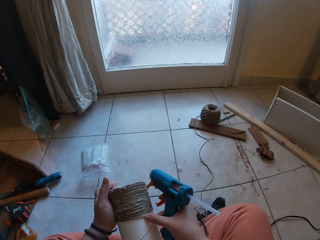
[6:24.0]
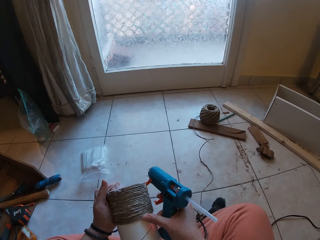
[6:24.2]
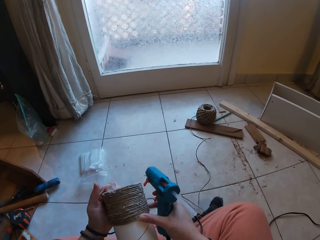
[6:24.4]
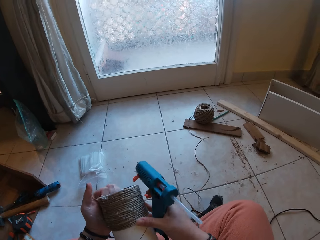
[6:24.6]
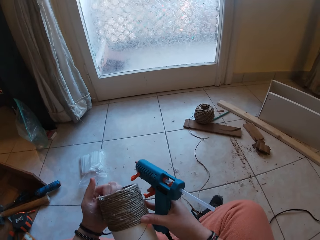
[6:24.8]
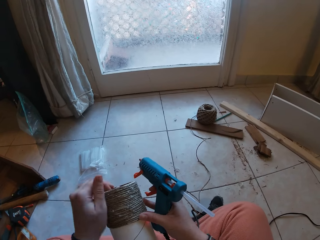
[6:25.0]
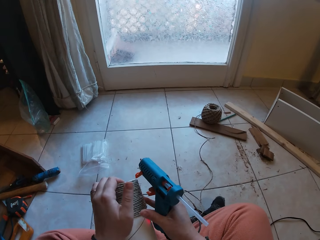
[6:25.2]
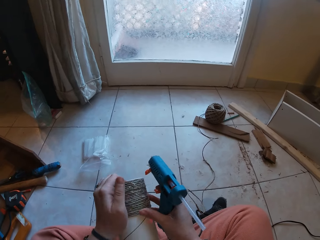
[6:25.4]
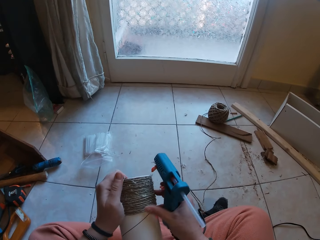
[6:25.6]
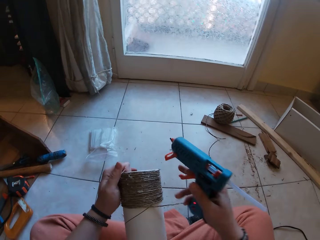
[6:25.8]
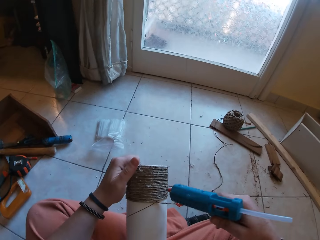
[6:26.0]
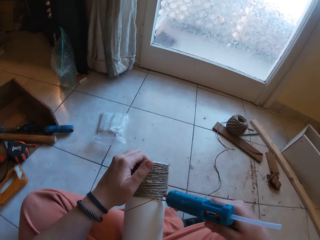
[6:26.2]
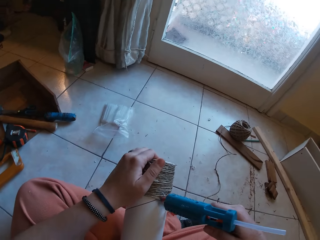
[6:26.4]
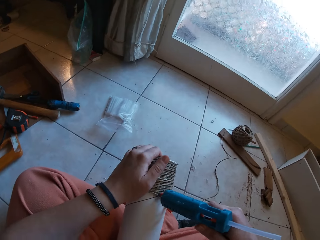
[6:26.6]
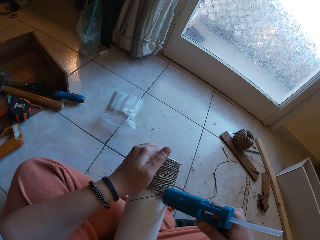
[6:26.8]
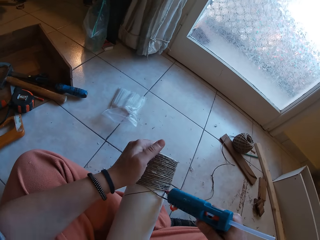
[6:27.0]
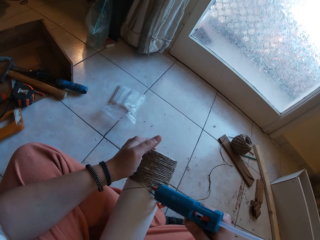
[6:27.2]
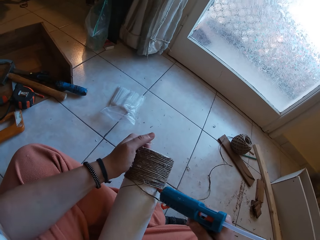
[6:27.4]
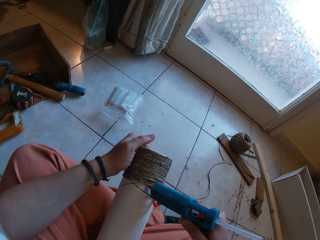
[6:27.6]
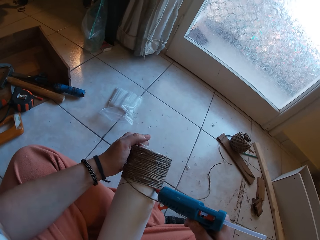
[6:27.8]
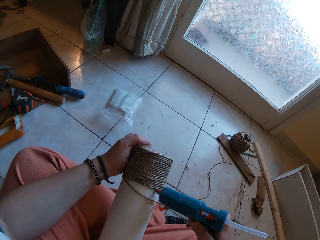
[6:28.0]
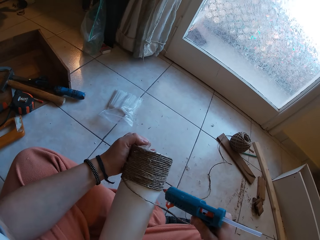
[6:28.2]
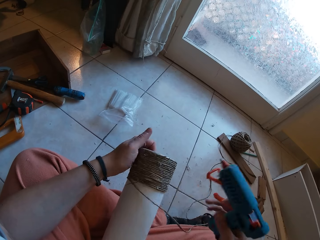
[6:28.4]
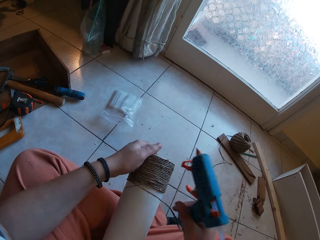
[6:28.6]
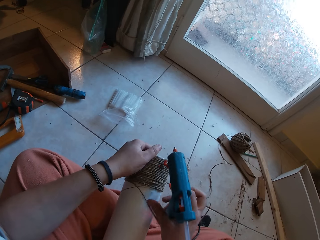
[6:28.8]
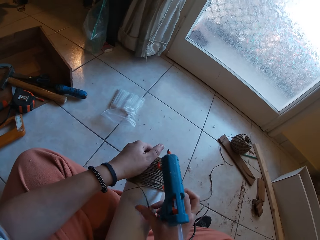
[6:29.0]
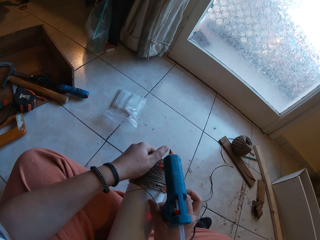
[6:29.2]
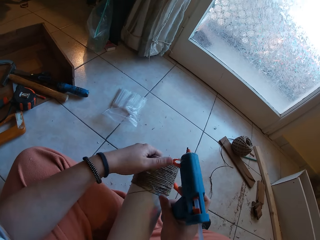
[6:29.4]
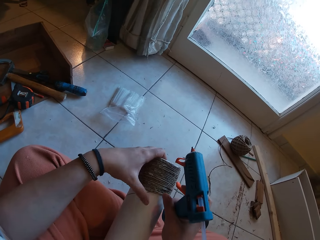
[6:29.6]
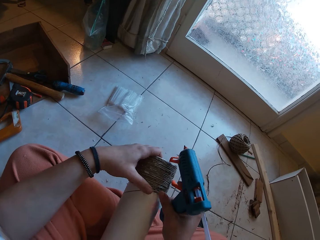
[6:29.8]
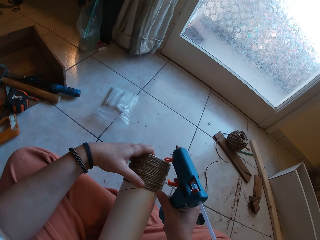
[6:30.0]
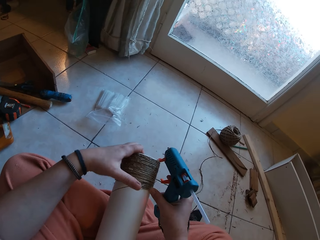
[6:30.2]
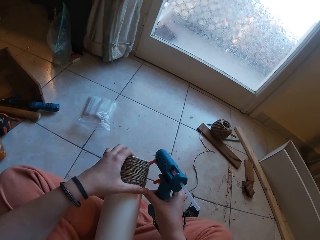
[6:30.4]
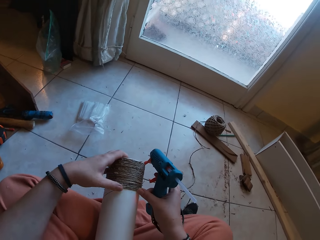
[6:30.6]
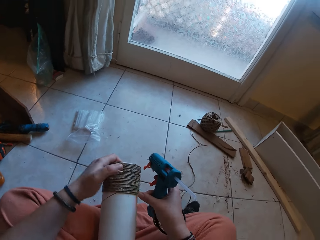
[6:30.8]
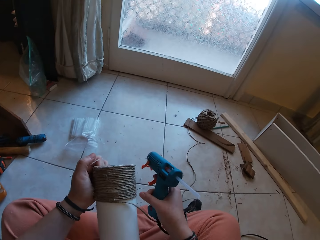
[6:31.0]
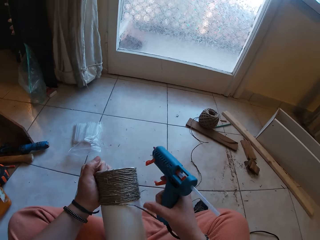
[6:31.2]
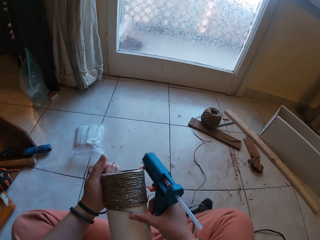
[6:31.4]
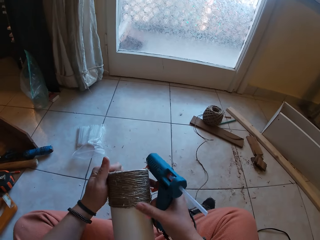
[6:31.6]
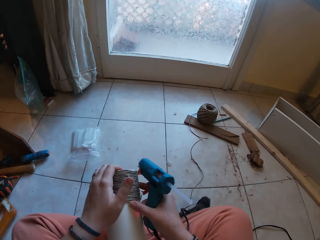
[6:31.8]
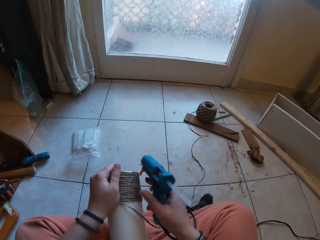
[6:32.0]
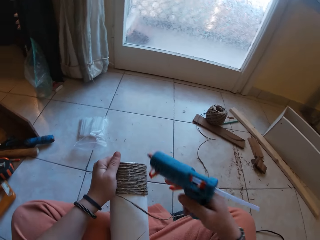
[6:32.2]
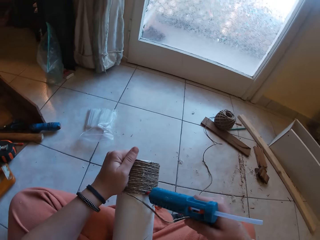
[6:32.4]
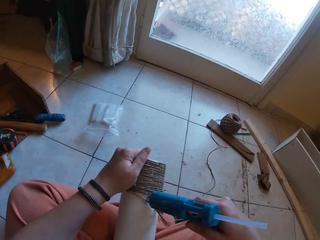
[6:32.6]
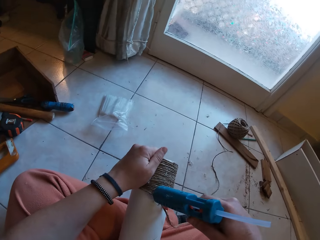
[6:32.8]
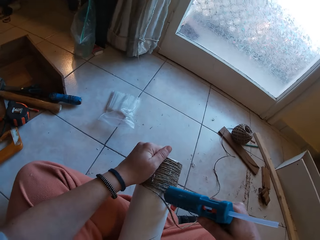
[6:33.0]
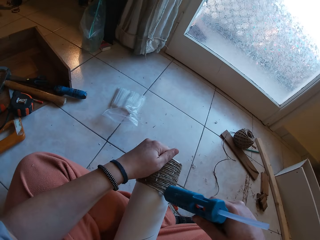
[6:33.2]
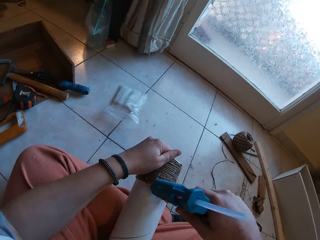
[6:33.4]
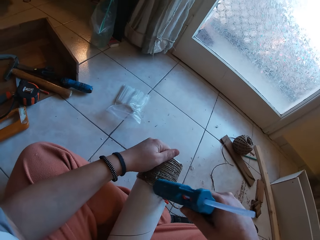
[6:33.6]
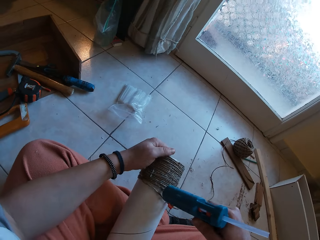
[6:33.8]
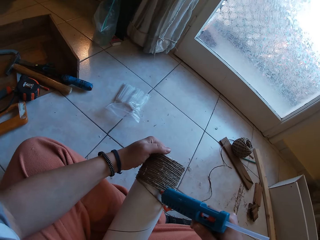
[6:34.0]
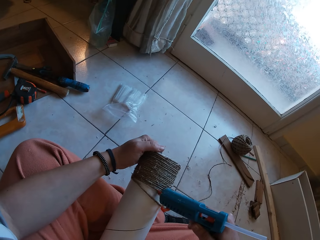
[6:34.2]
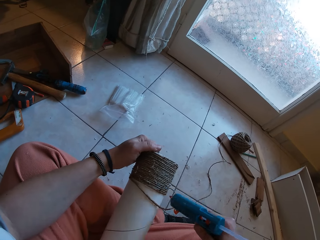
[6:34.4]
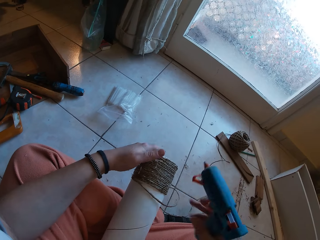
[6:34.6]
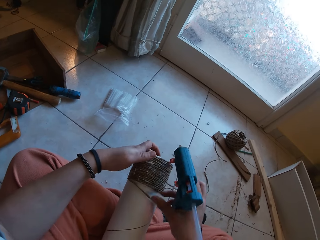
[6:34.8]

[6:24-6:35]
The camera wearer applies glue on the craft with the glue gun in her right hand. She gums the rope on the craft with both hands. She applies glue on the craft with the glue gun in her right hand.

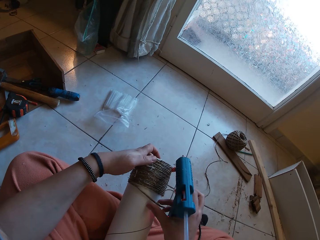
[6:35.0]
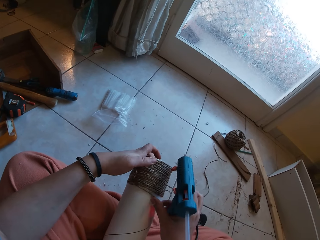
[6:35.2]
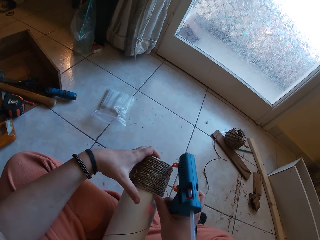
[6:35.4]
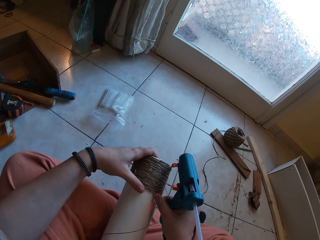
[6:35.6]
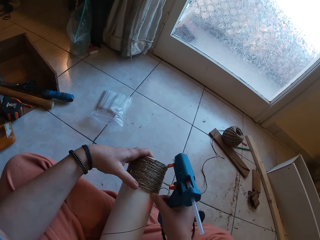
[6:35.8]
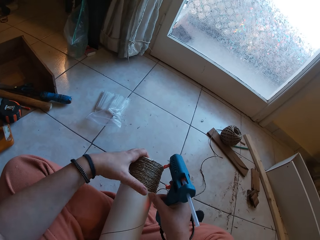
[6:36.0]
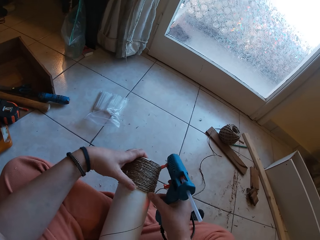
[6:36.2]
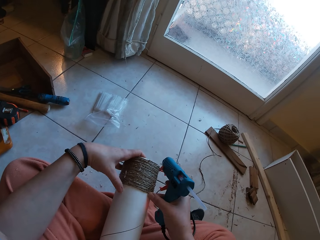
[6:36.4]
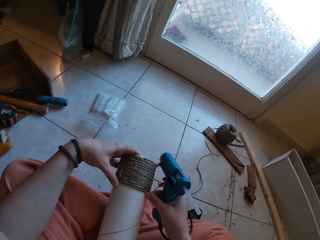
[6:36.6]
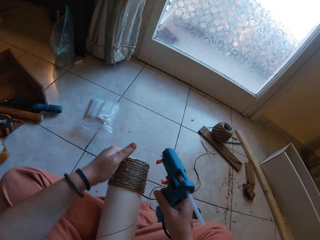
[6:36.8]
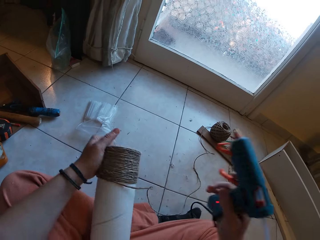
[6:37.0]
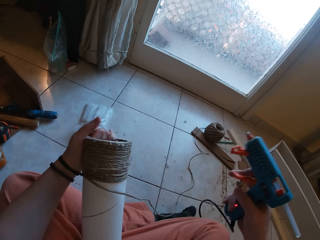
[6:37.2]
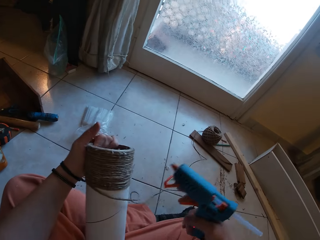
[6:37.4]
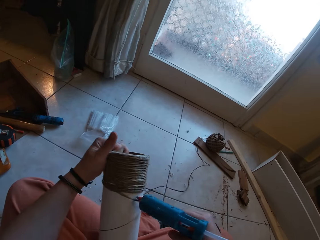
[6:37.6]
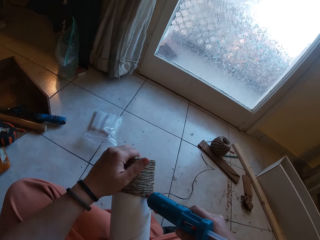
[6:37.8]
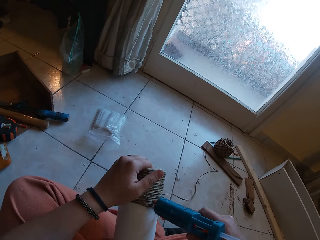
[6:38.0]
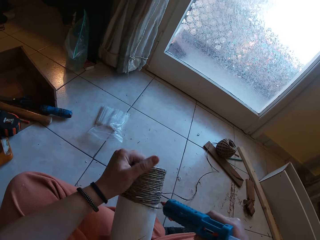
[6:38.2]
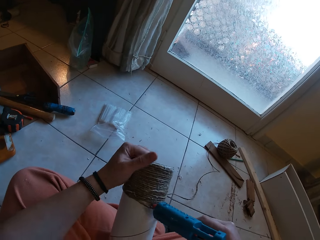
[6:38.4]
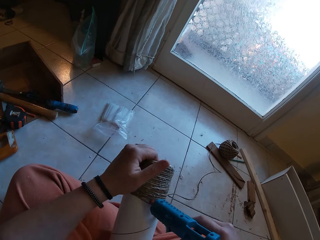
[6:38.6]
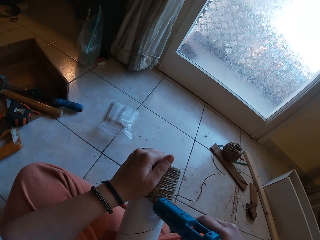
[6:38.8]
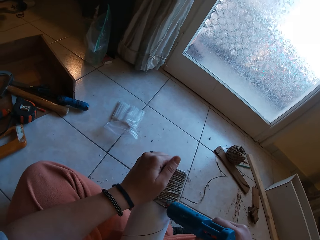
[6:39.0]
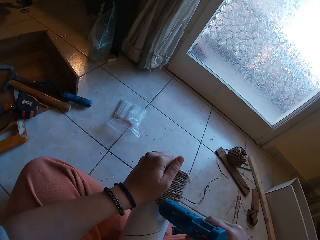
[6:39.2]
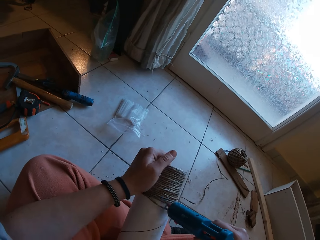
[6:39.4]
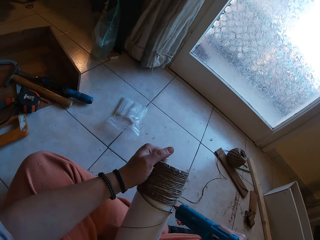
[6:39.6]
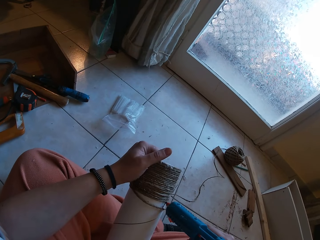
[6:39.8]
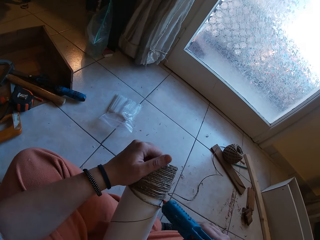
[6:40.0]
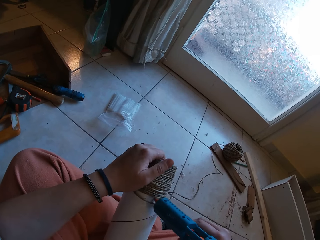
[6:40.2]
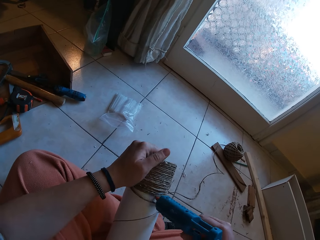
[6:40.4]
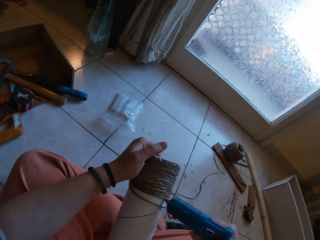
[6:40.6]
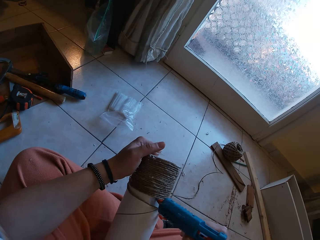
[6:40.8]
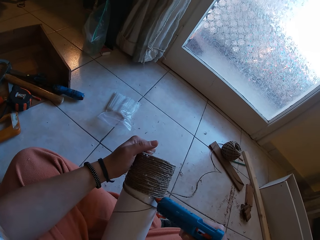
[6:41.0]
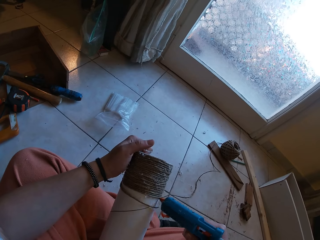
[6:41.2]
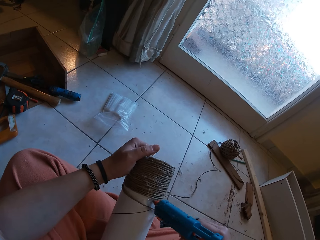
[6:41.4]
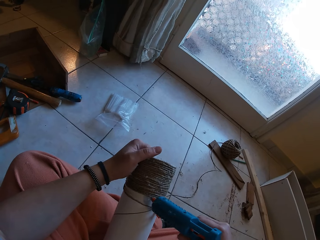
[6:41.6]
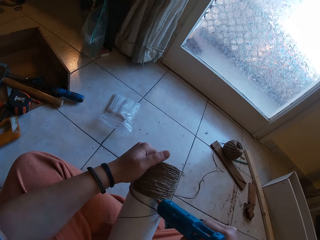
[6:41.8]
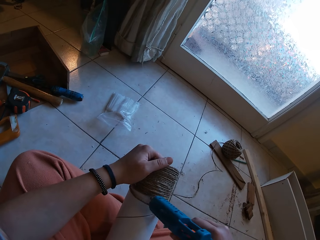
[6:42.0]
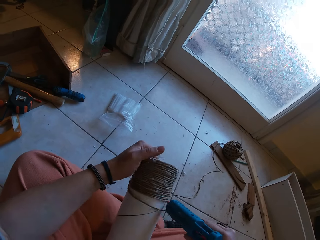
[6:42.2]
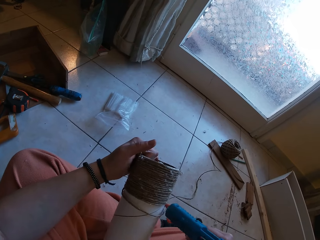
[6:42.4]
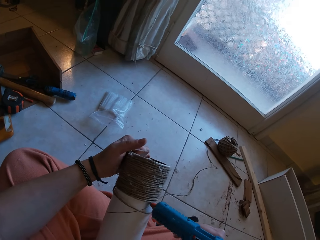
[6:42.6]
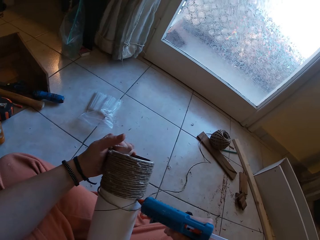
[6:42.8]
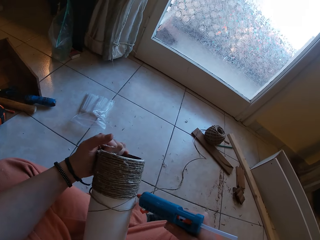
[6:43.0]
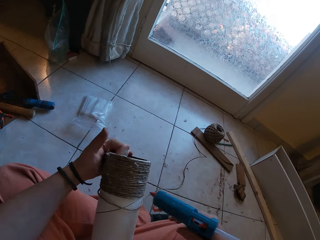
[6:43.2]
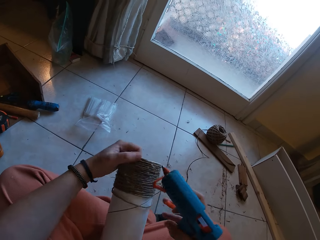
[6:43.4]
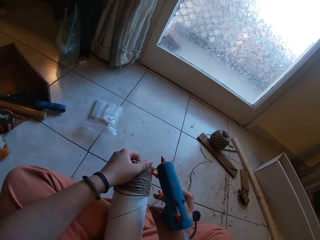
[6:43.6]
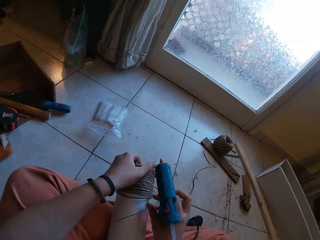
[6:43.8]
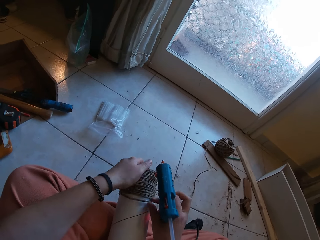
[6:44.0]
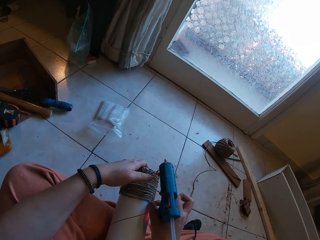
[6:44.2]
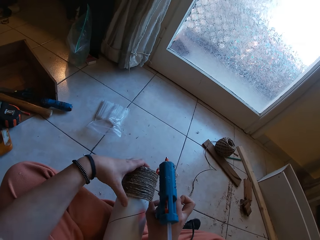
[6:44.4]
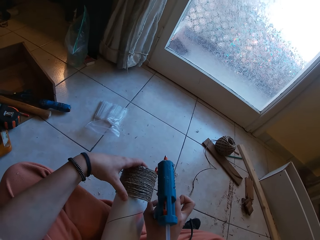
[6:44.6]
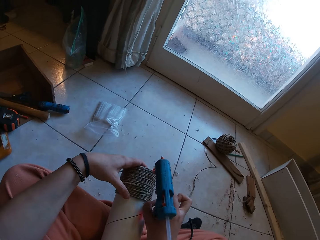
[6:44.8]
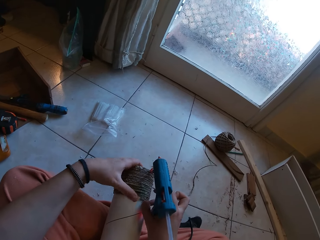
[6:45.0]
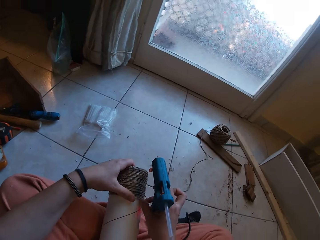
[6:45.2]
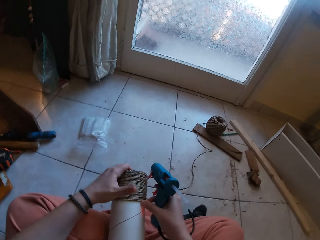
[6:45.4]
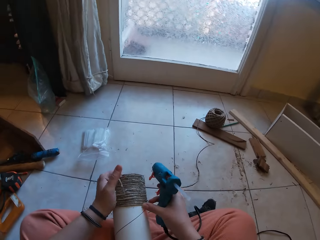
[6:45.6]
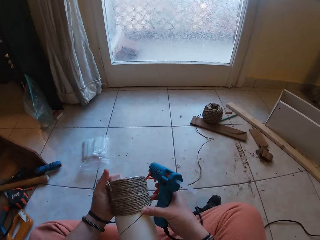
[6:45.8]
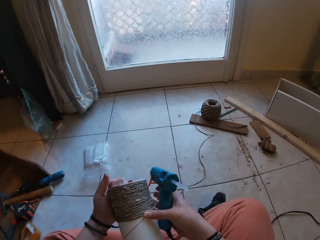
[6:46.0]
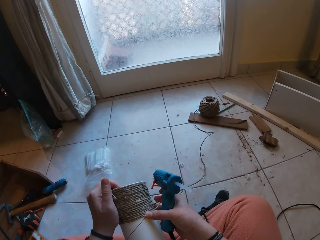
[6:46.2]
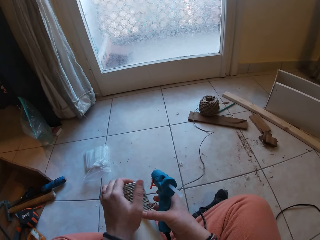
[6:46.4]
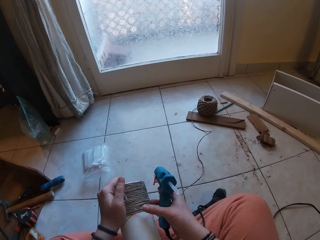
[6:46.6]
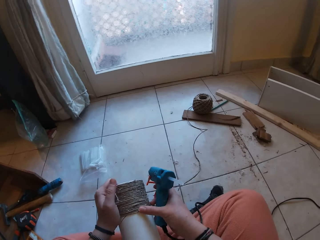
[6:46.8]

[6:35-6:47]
The camera wearer fits the sisal yarn around the paper tube. She gums the rope on the craft with both hands. She applies glue on the craft with the glue gun in her right hand. She fits the sisal yarn around the paper tube and gums the rope on the craft with both hands.
